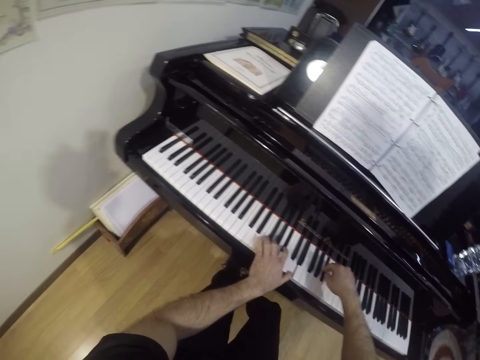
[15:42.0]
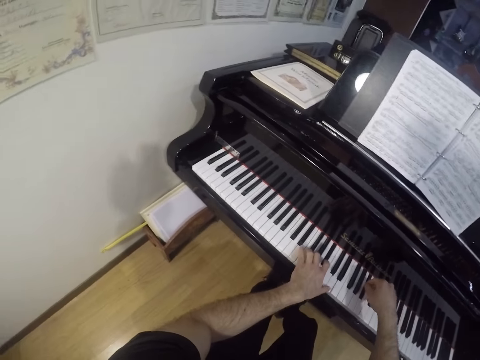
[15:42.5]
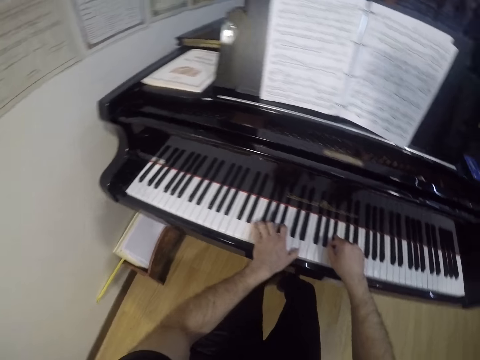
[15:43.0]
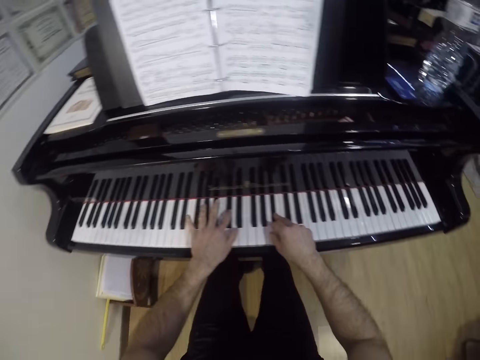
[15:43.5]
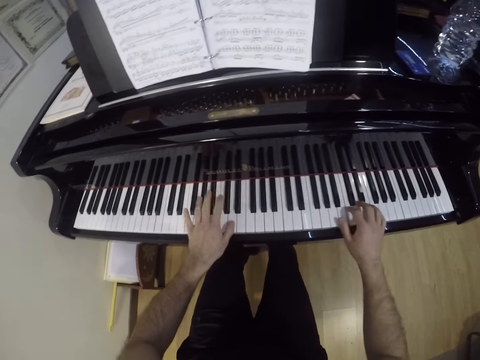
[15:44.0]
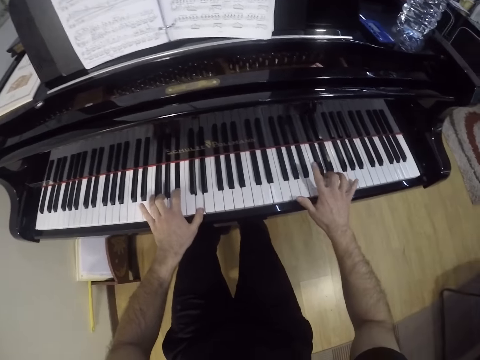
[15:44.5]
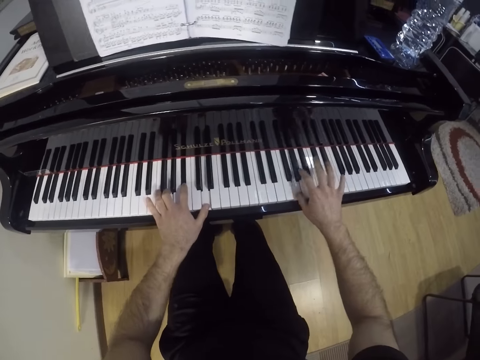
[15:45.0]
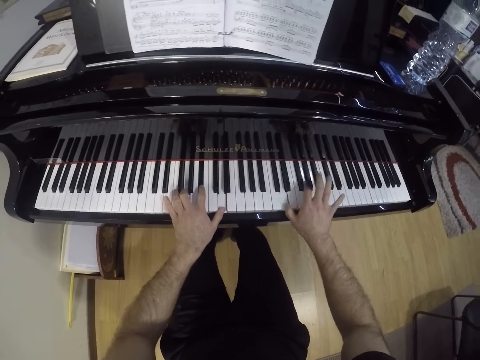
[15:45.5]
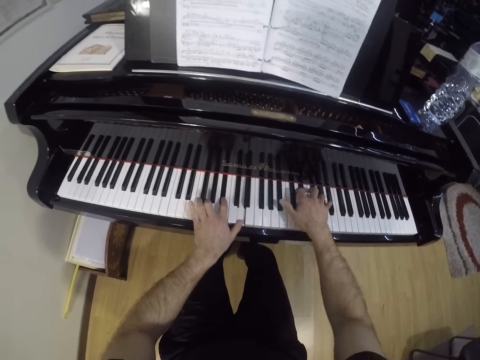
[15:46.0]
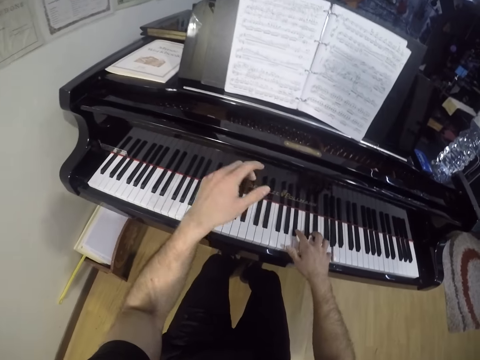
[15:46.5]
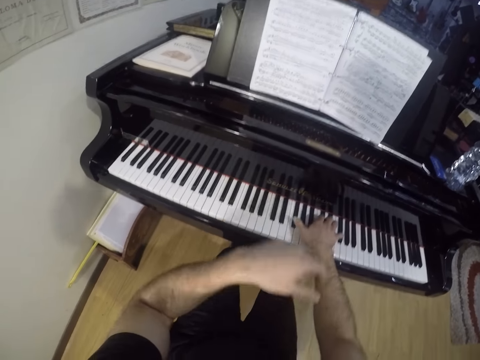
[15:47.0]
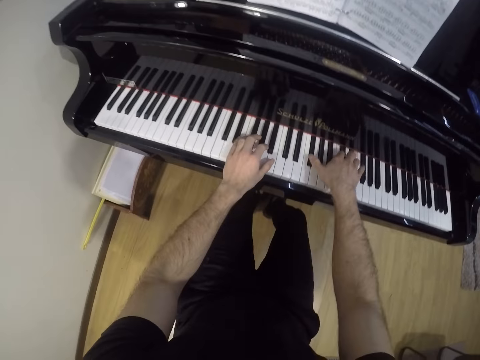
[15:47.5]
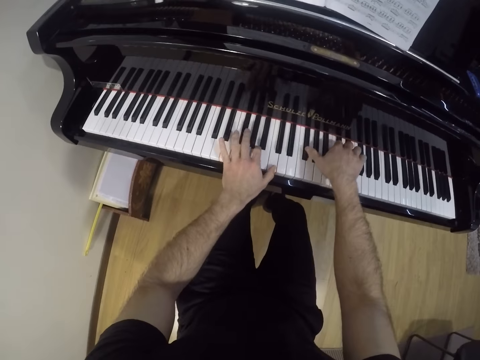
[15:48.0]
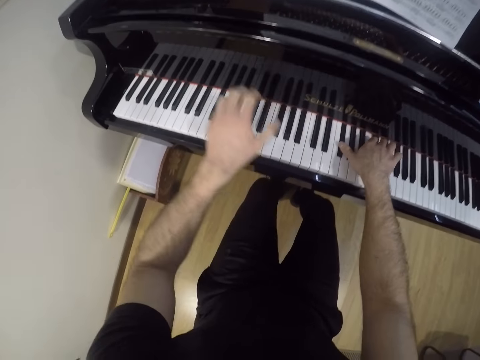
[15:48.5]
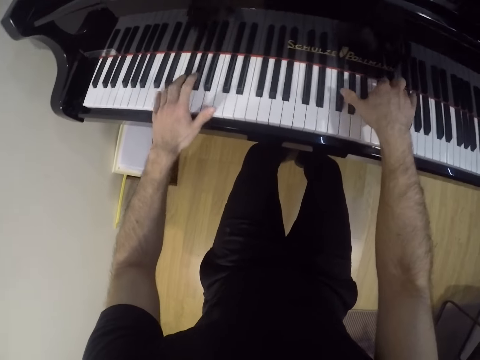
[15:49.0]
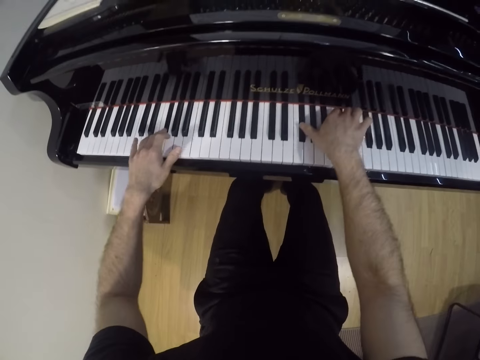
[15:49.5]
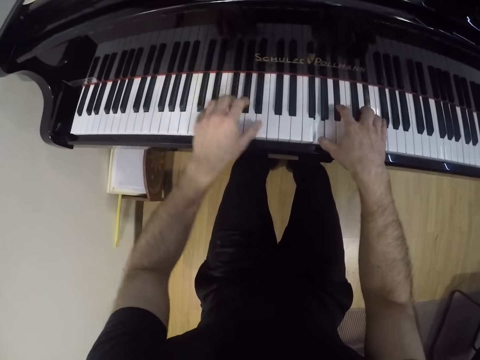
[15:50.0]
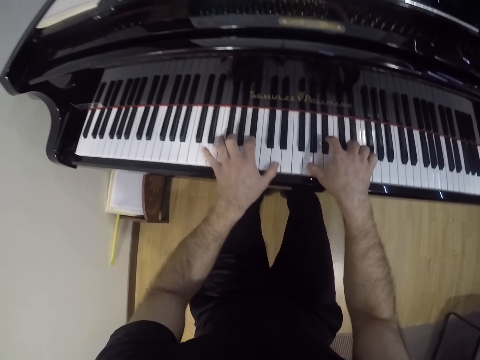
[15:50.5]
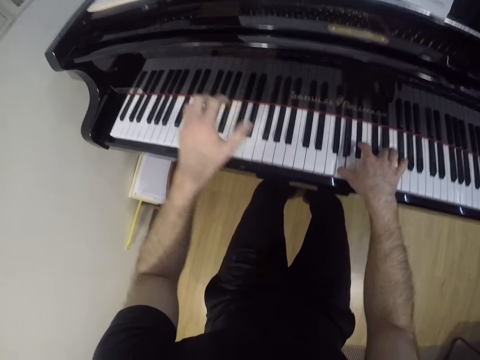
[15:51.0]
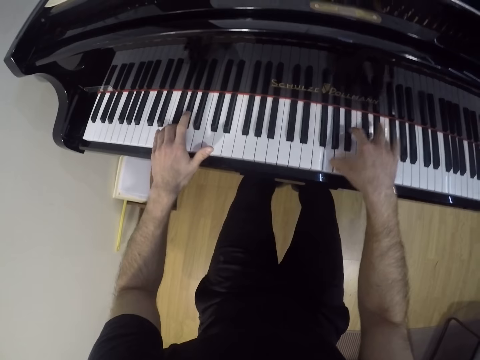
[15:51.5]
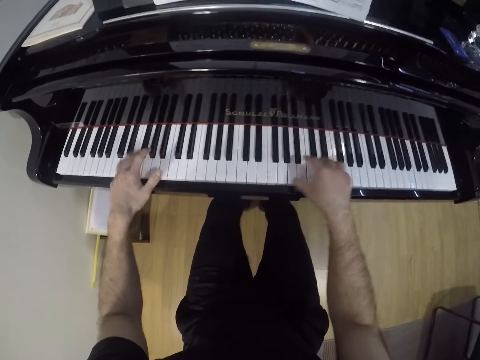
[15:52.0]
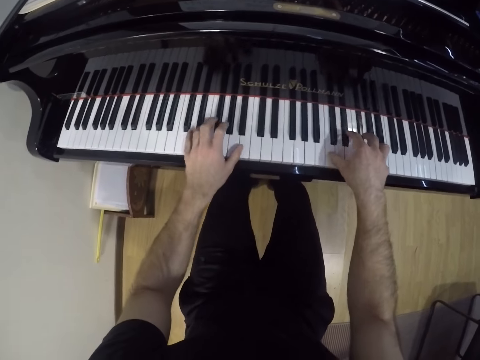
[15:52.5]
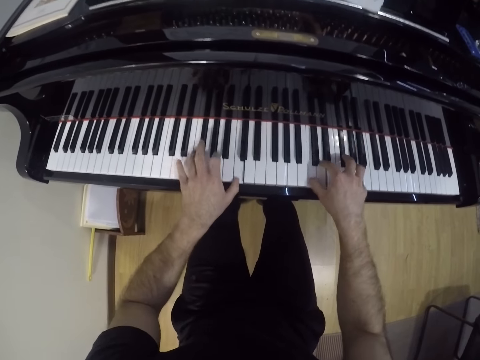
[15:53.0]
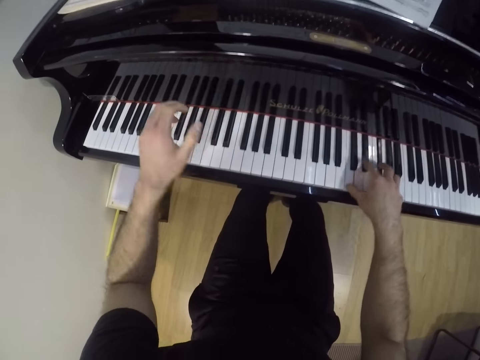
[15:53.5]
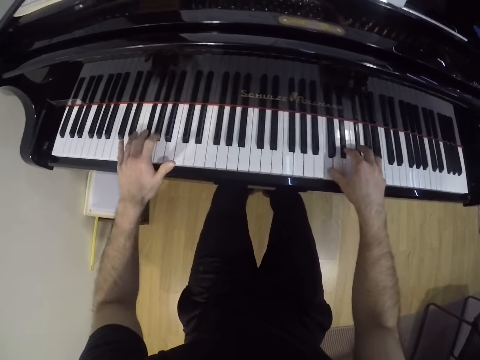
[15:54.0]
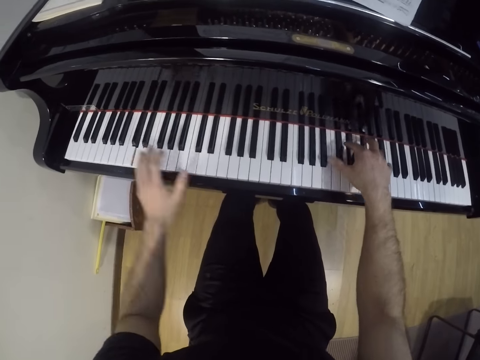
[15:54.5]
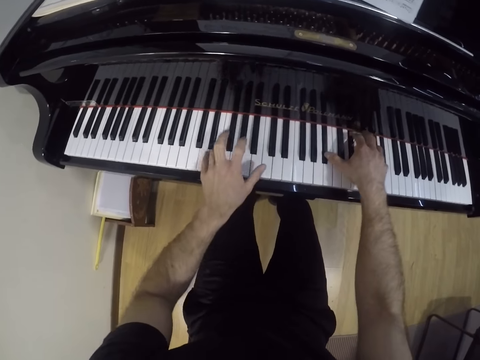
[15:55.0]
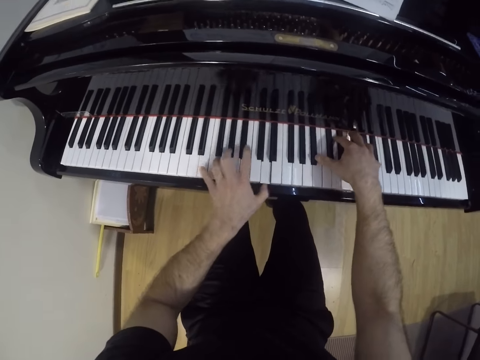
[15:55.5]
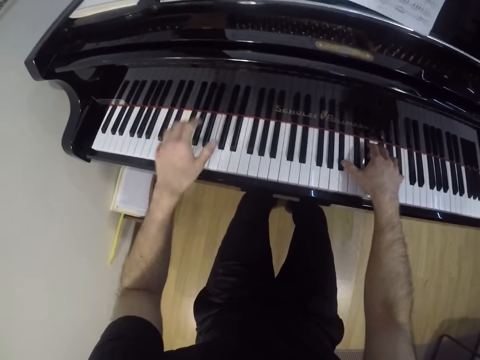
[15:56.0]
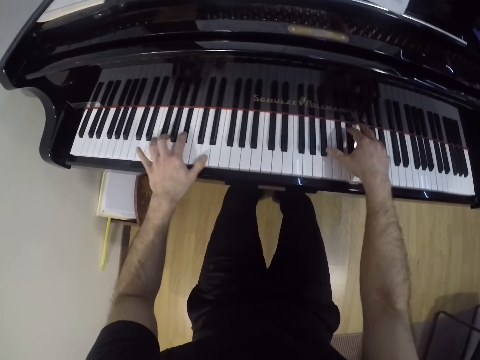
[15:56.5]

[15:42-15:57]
The camera wearer raises his left hand. He places his left hand on the keyboard. He moves his left hand.

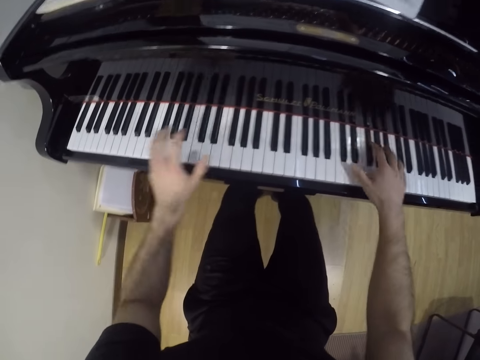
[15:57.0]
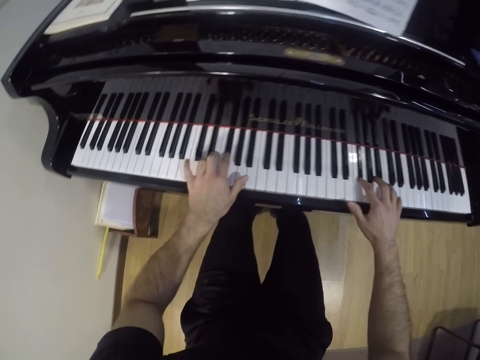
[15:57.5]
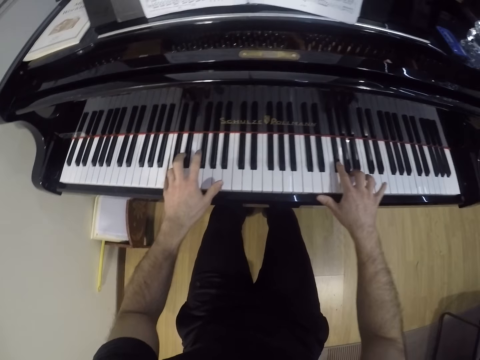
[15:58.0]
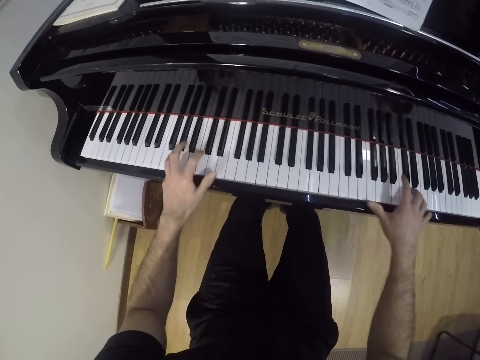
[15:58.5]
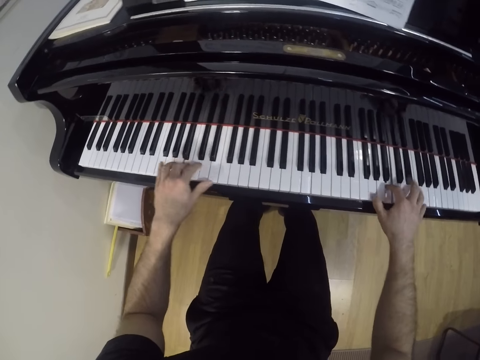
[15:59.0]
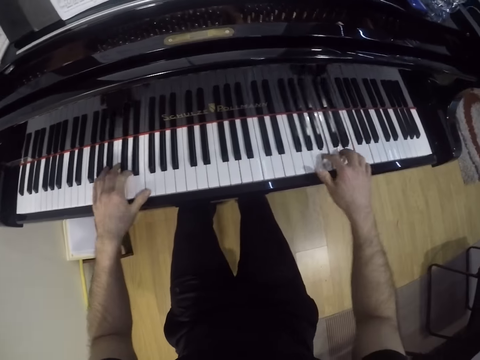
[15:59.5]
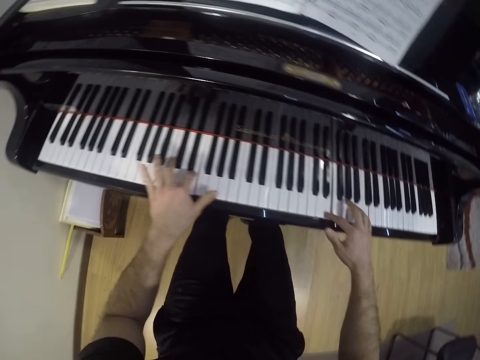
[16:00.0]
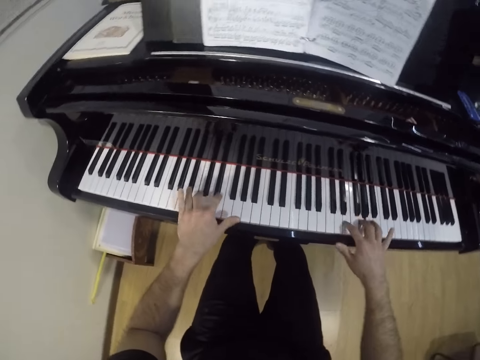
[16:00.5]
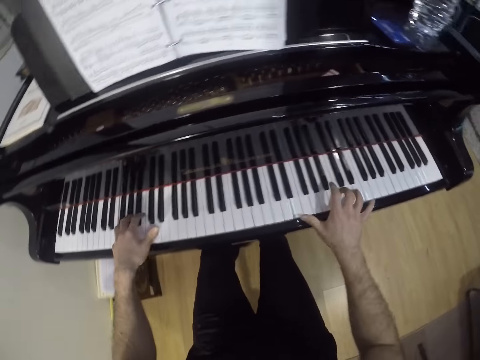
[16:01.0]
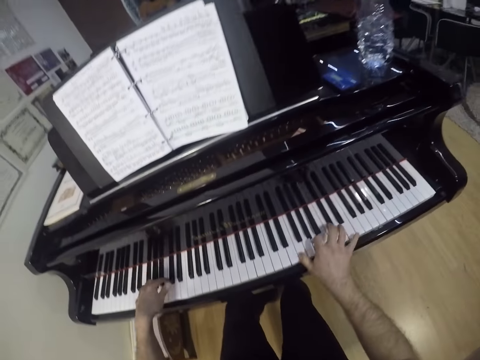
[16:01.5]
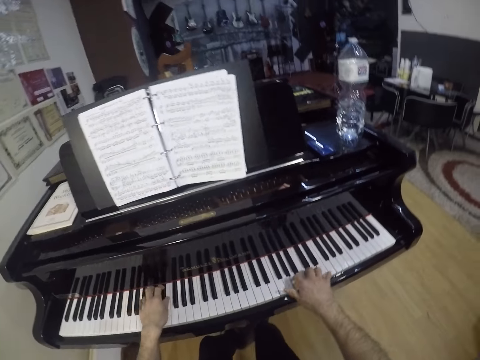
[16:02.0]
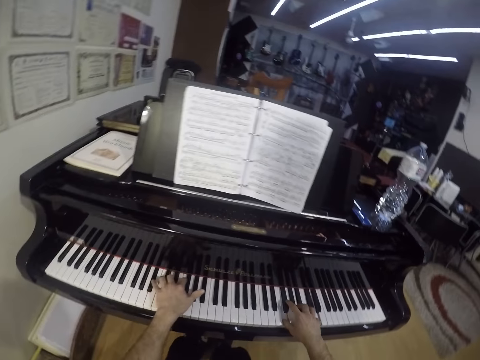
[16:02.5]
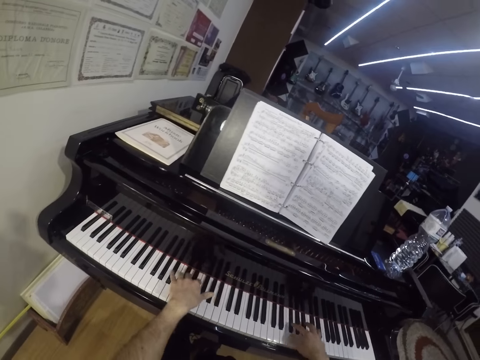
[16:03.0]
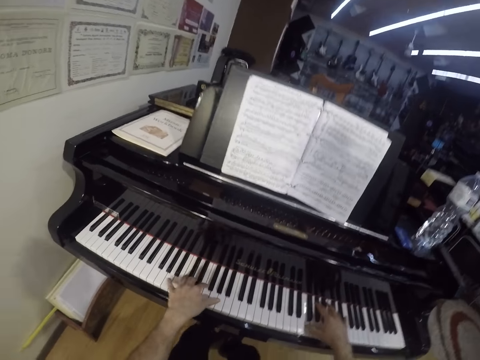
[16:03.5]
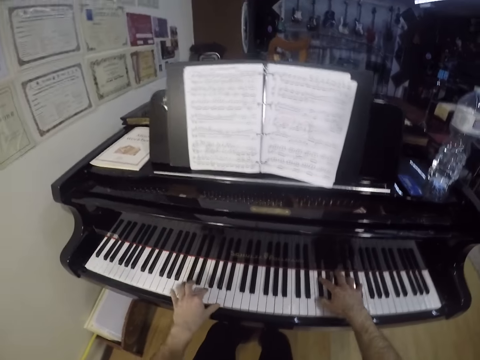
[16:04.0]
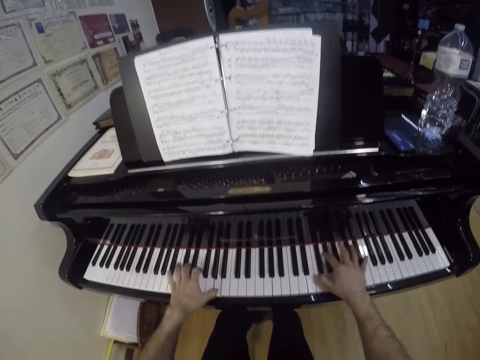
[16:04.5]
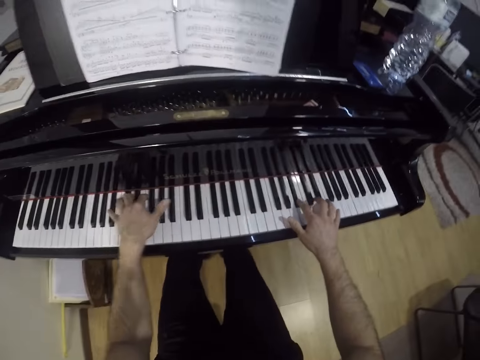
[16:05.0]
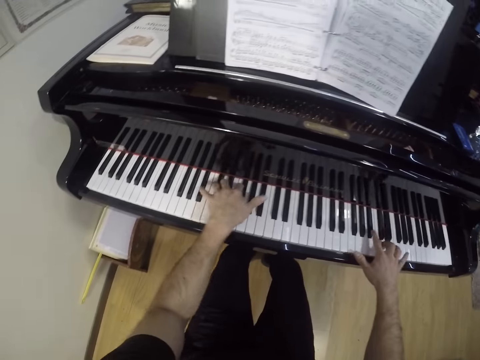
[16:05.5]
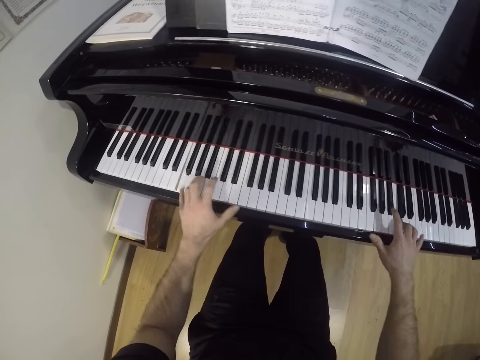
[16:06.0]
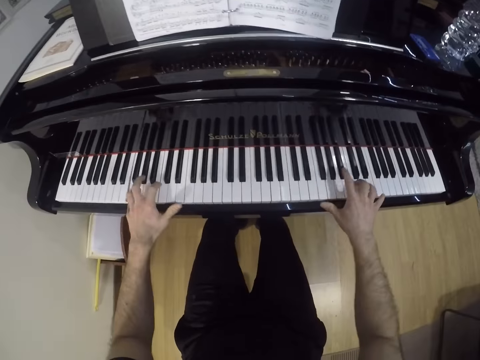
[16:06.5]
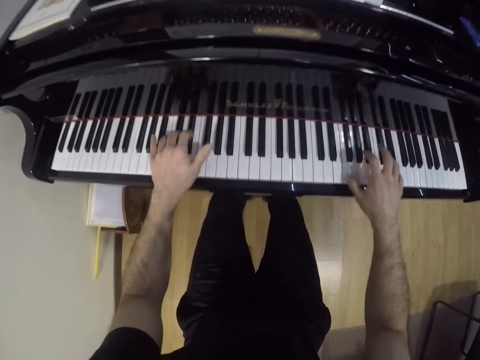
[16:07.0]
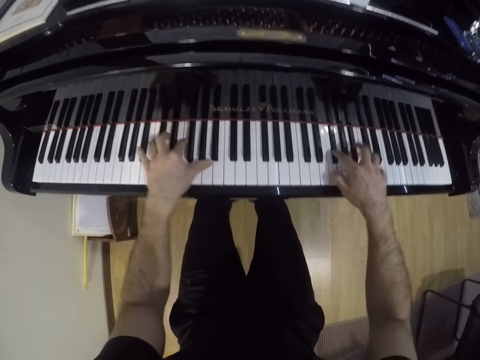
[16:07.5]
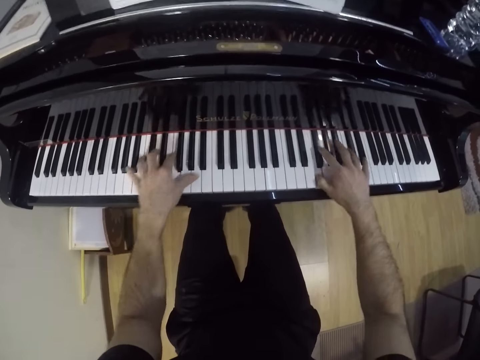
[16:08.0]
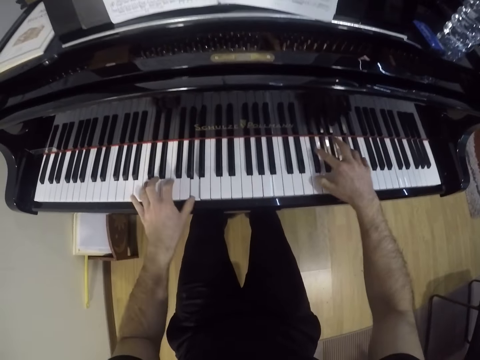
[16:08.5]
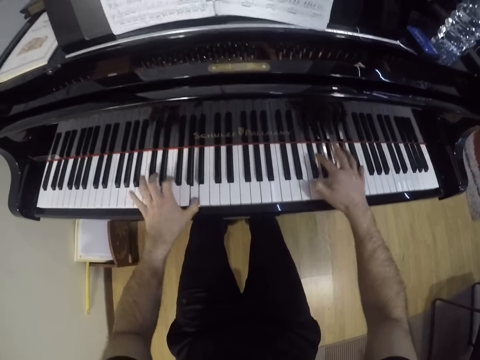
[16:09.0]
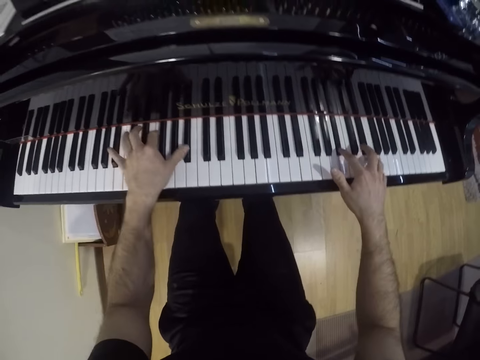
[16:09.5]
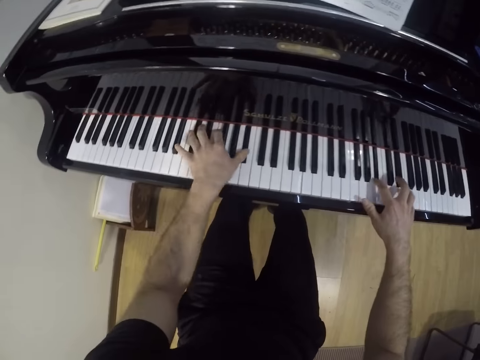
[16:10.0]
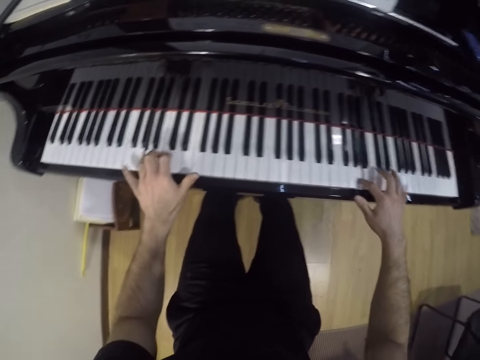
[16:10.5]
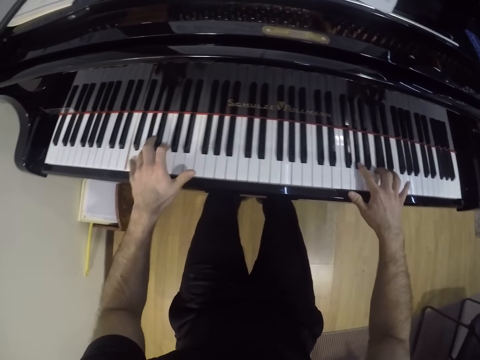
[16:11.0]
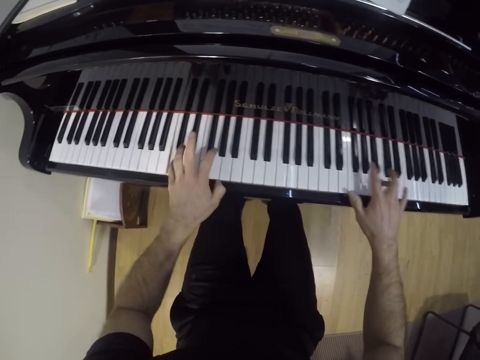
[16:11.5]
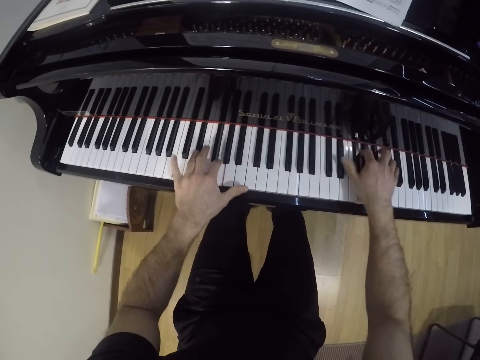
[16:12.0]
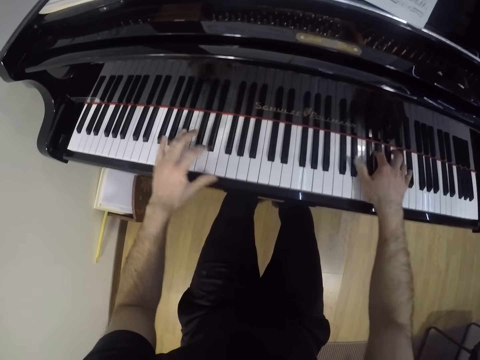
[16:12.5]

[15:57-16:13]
The camera wearer plays the keyboard with both hands.
